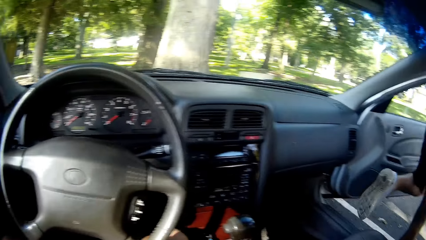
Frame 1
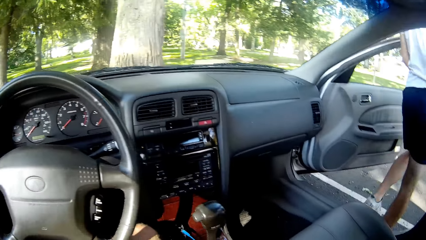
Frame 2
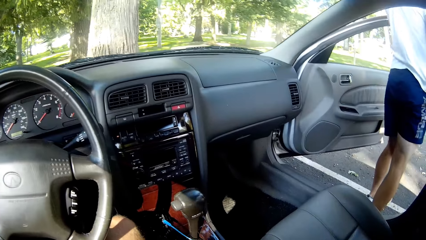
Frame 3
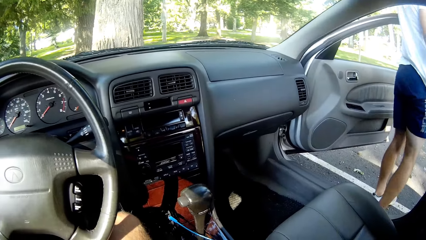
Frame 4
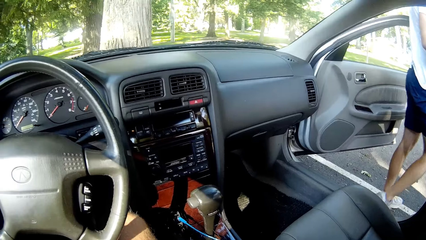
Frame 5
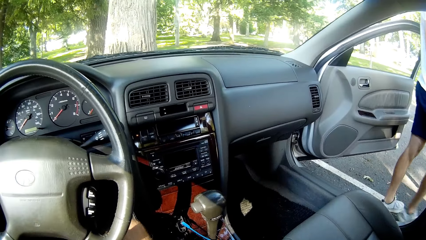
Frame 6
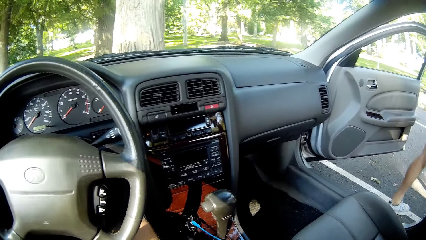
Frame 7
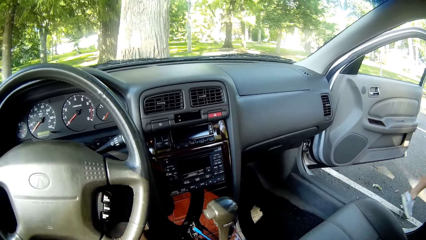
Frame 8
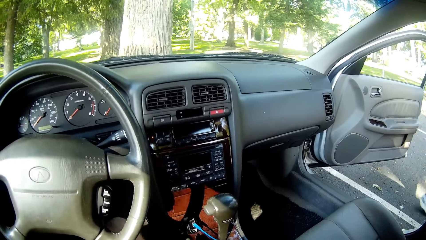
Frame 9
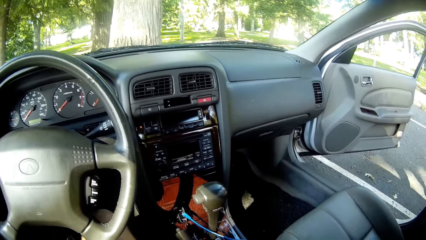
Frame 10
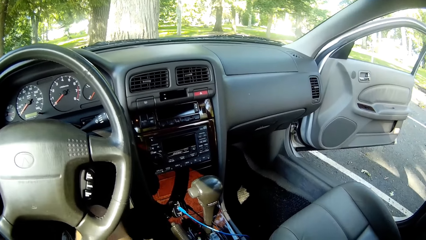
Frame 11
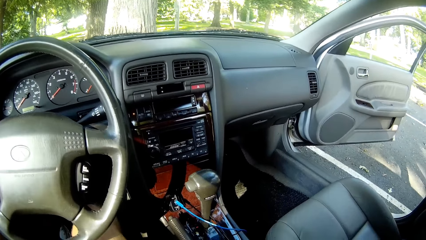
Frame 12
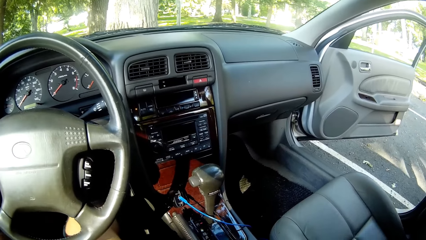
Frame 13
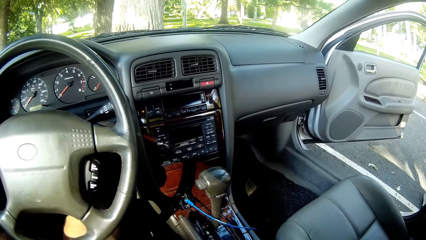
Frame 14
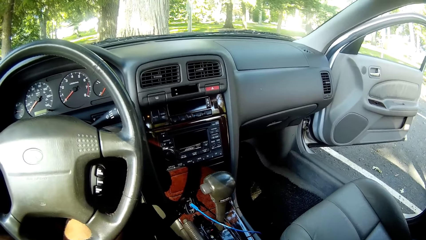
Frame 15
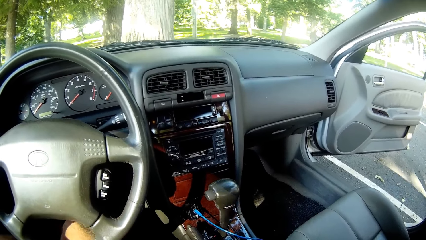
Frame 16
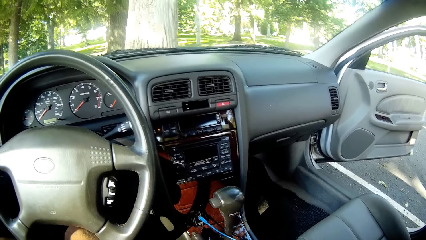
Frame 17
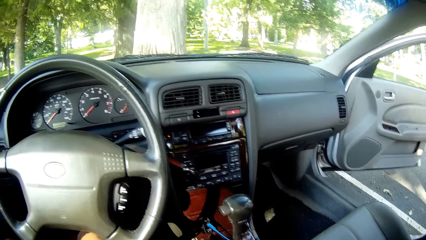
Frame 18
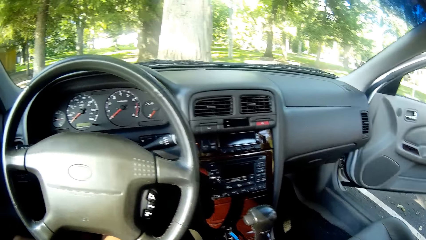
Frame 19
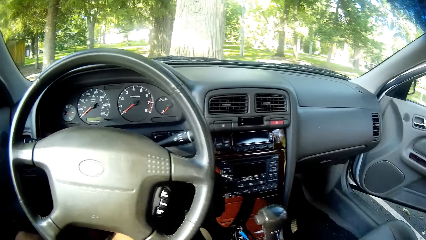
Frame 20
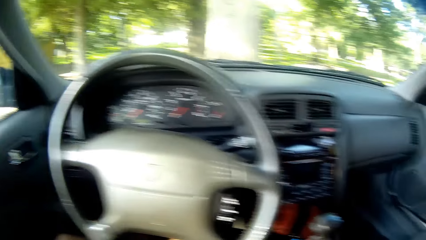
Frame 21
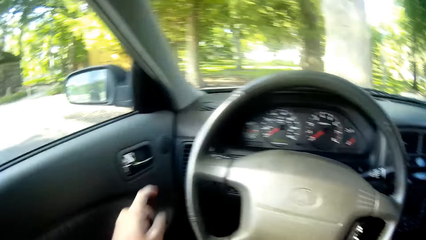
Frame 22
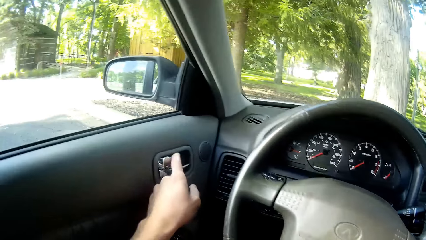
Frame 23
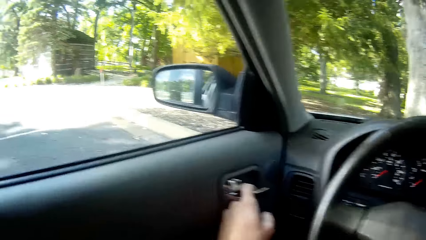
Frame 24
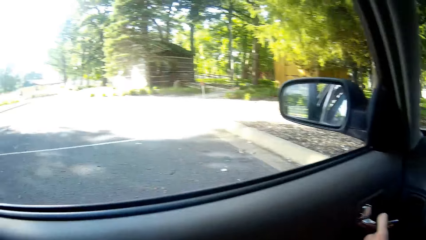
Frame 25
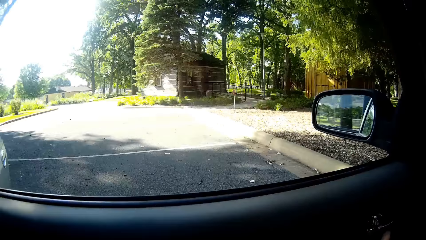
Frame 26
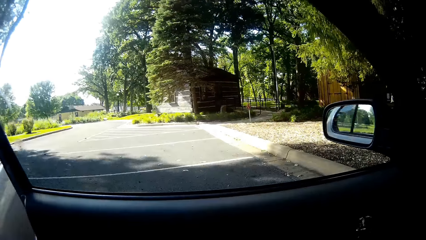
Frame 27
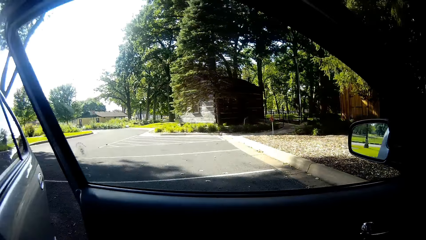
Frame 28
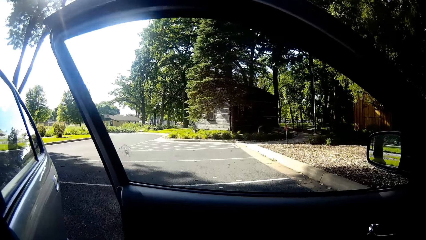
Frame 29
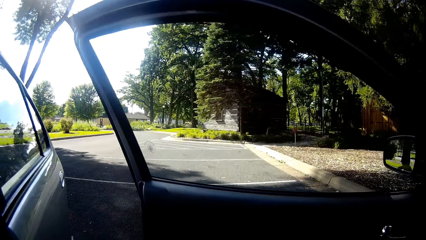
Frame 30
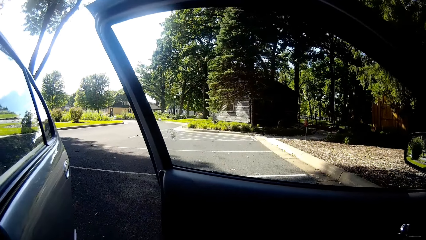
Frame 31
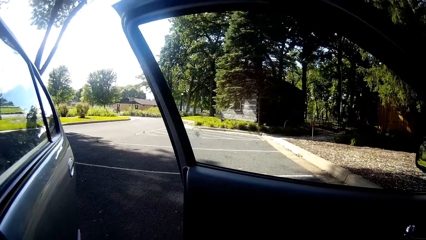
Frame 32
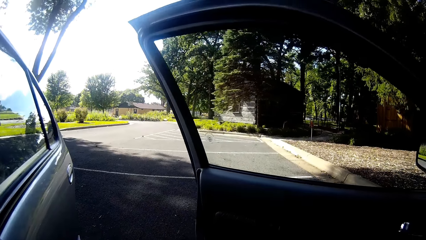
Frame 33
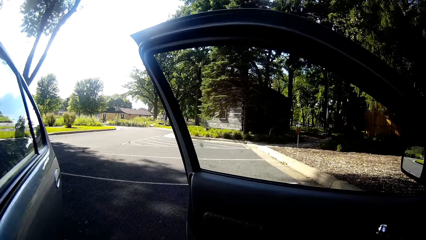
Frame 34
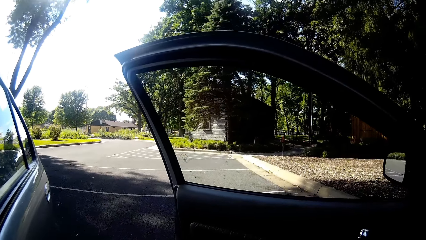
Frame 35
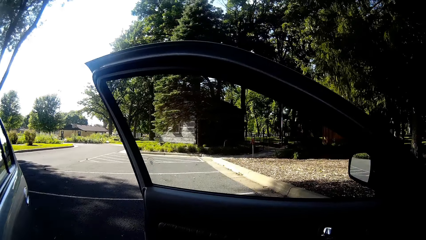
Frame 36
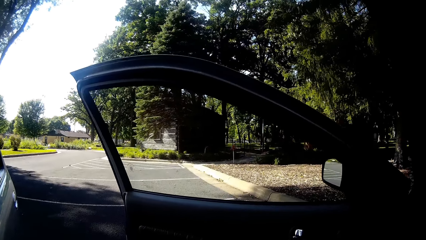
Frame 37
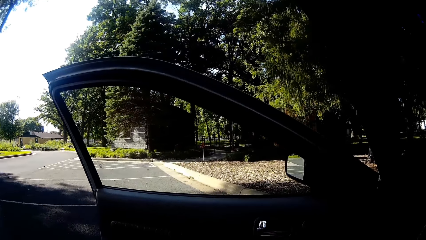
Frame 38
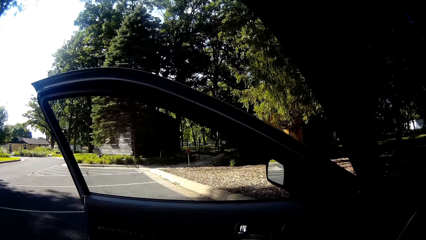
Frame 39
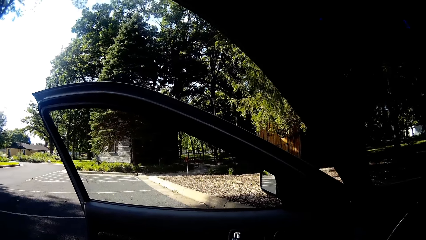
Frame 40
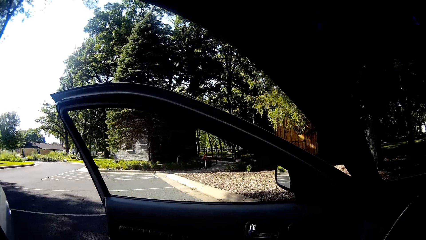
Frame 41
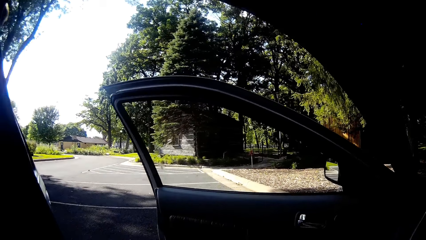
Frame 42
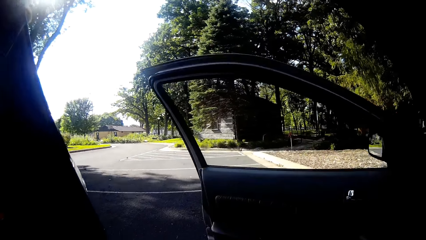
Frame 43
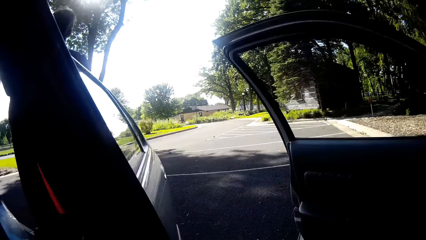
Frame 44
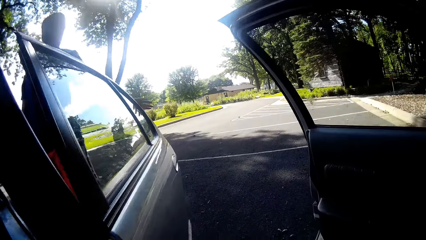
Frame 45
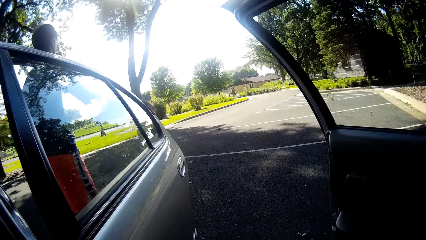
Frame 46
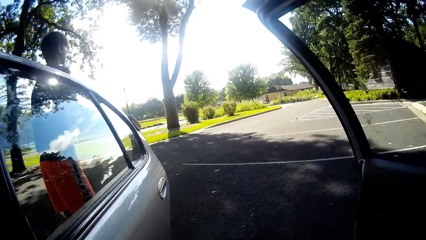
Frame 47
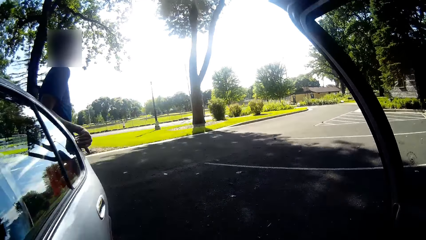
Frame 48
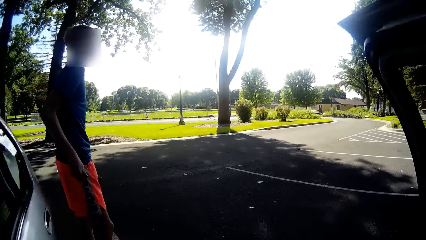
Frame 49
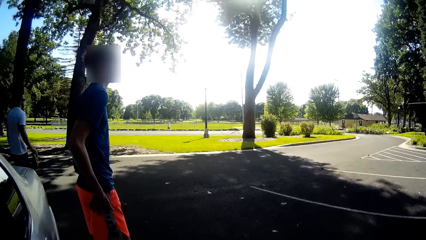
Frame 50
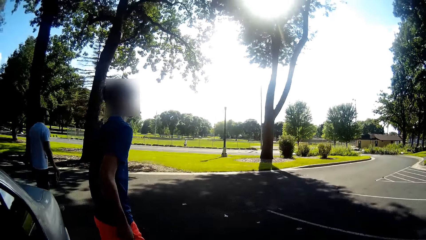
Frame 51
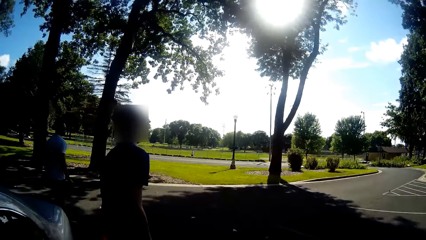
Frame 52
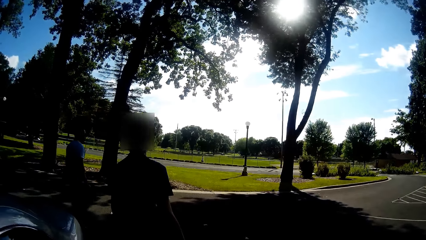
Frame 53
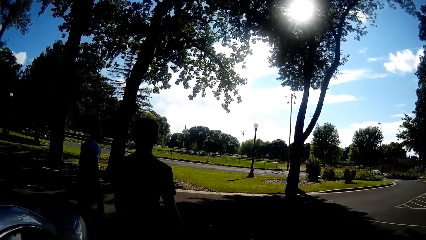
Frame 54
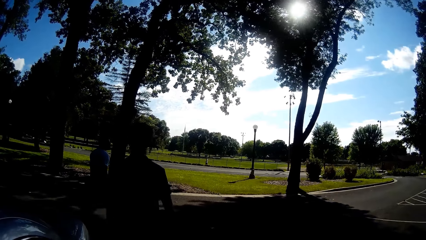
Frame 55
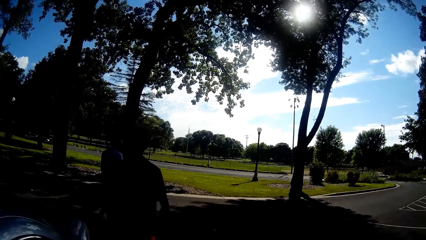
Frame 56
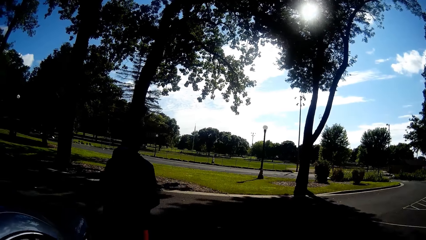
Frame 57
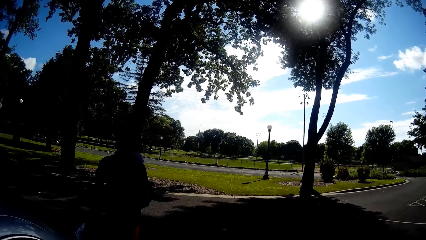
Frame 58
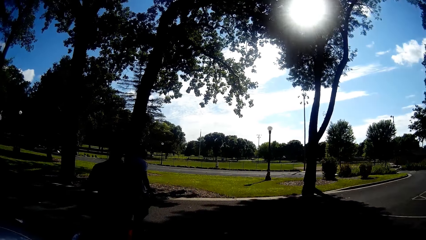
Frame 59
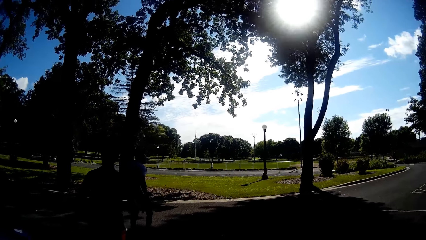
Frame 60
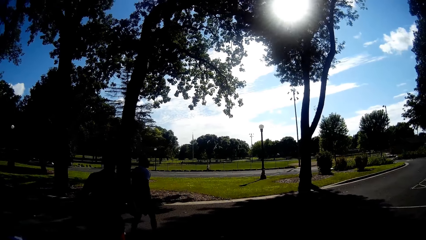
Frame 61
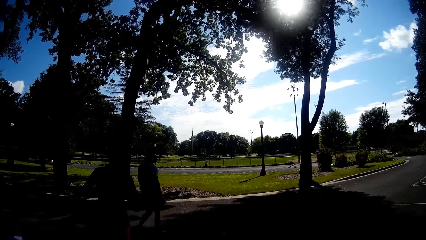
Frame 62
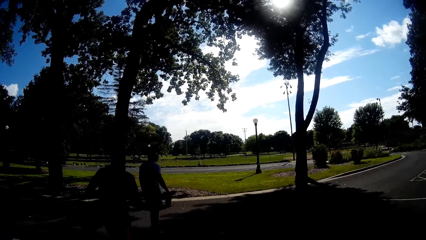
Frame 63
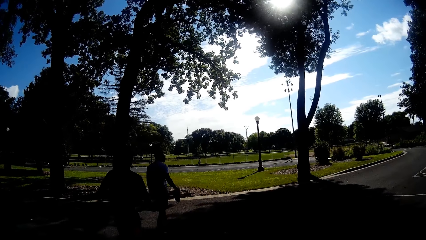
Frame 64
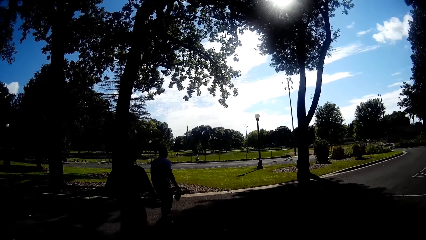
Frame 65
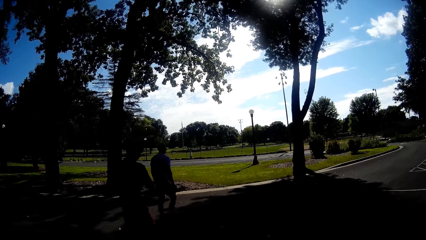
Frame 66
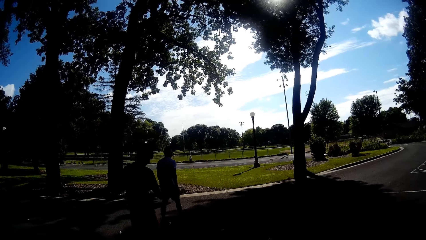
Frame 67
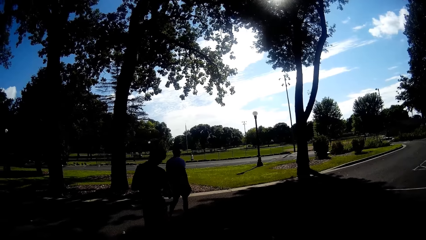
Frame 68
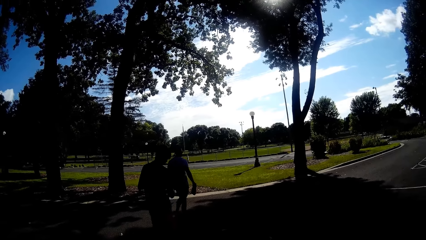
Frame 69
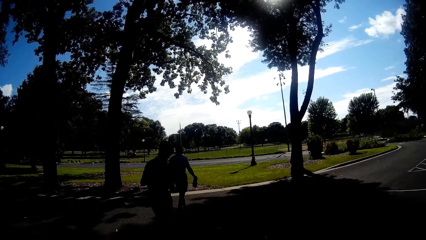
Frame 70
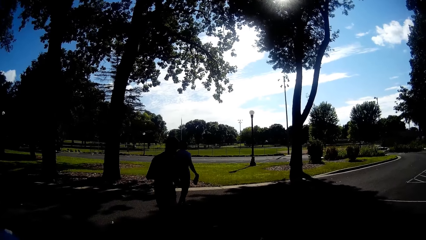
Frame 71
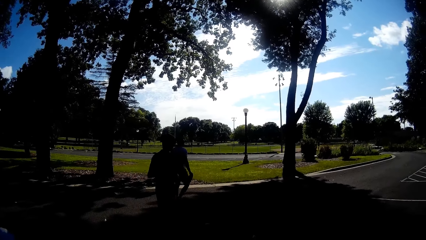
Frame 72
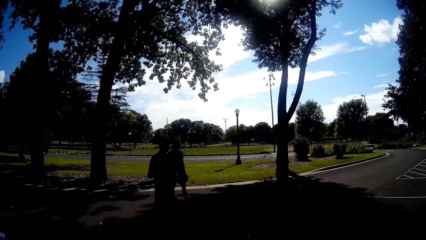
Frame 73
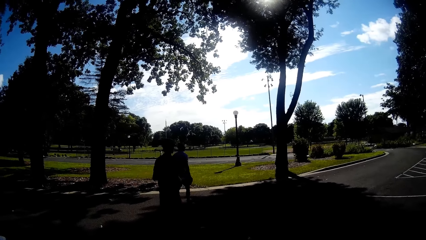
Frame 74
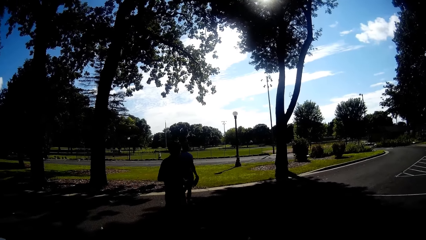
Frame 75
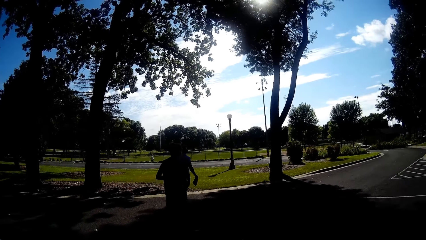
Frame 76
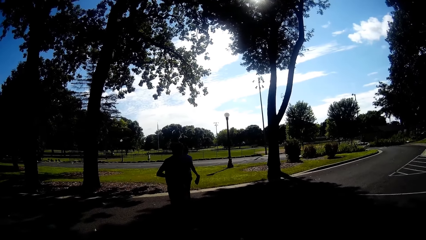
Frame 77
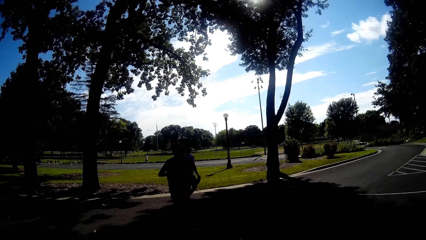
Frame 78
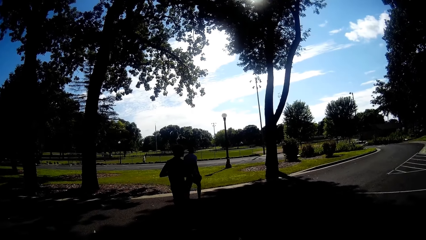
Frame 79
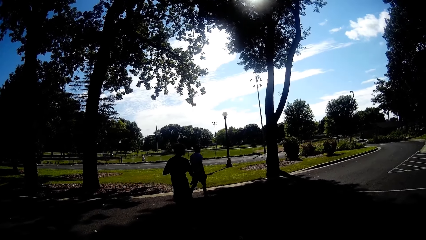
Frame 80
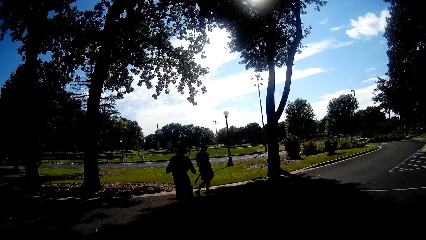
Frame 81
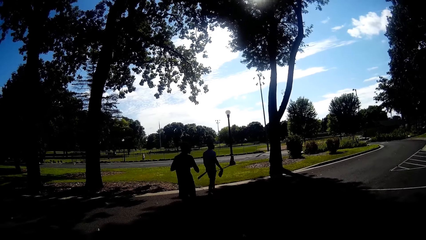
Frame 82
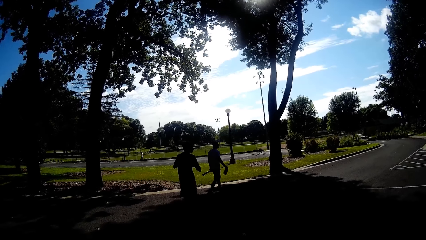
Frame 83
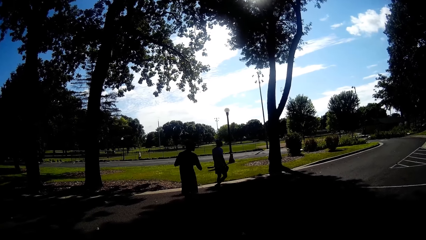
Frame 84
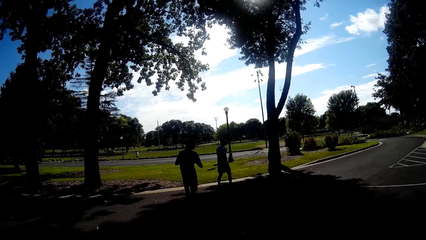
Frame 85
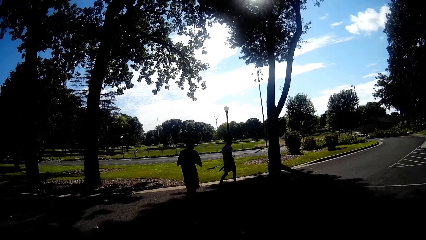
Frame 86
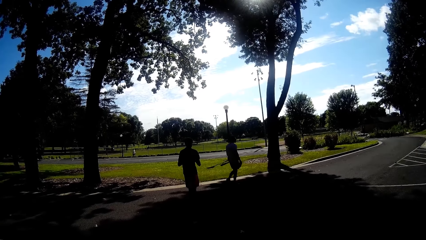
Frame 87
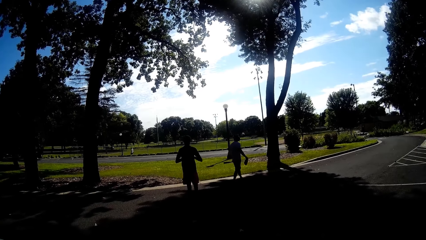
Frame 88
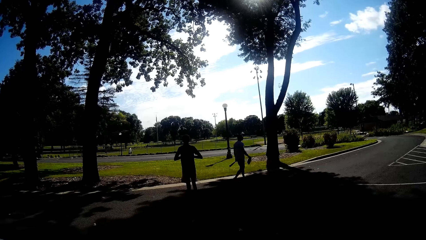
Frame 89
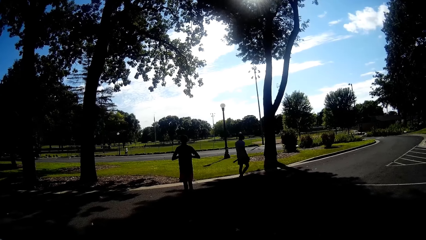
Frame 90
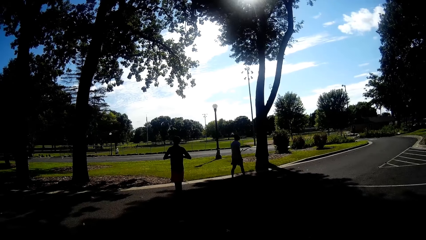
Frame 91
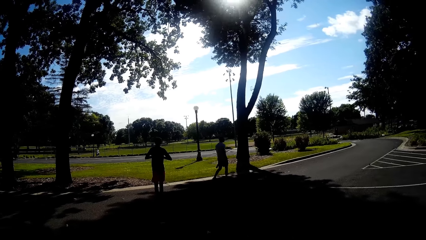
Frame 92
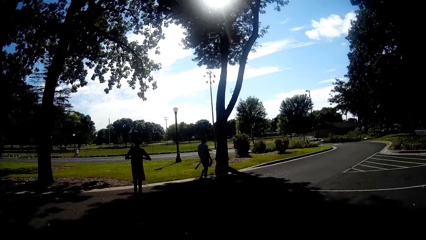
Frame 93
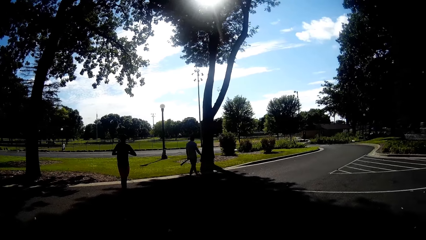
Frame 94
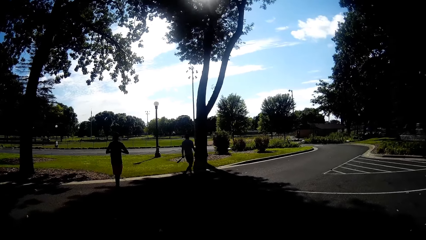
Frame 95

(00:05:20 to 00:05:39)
The camera wearer alights from the car. They close the car door. A man opens the car door. The camera wearer comes down from the car. The man walks. The camera wearer walks. The man and a boy walk down the road.
